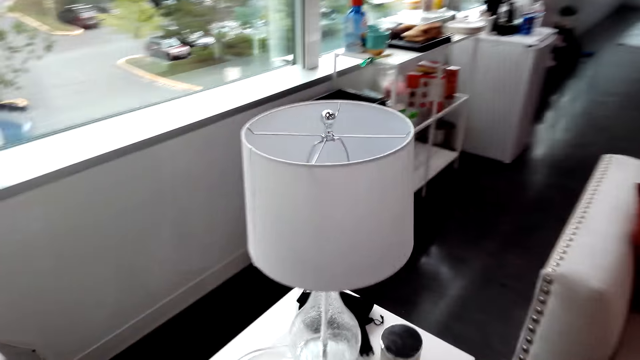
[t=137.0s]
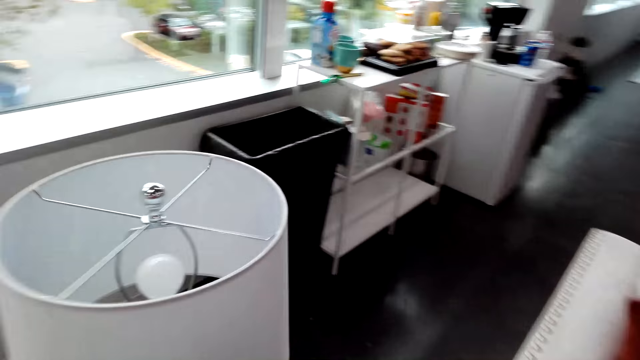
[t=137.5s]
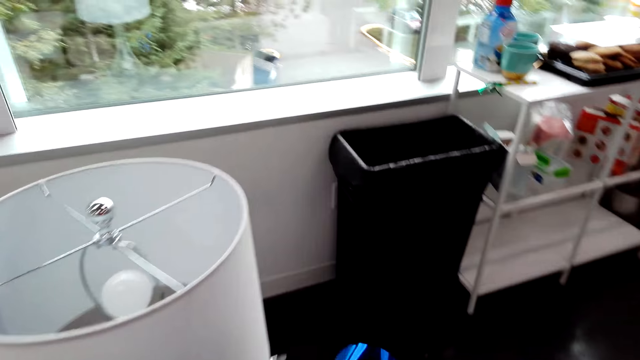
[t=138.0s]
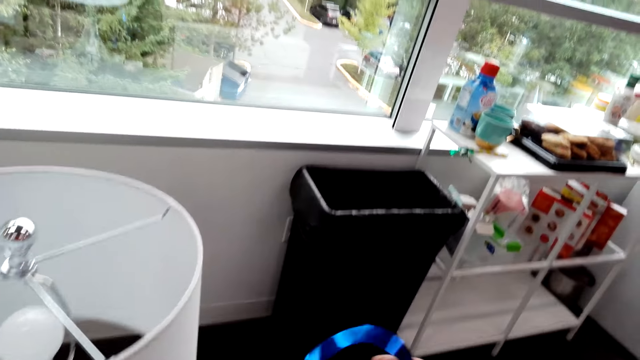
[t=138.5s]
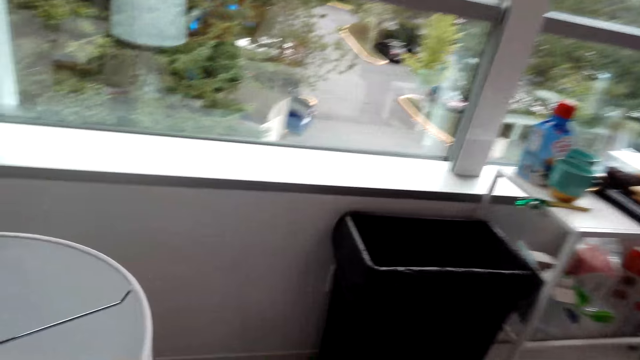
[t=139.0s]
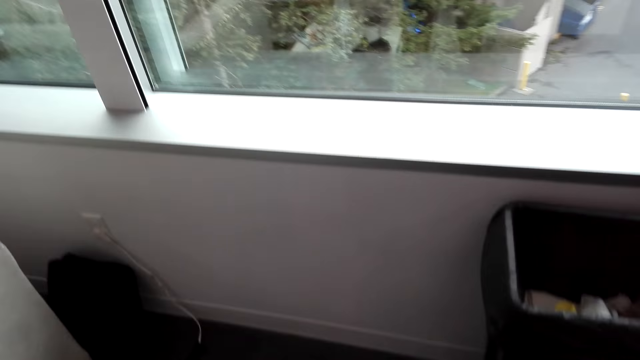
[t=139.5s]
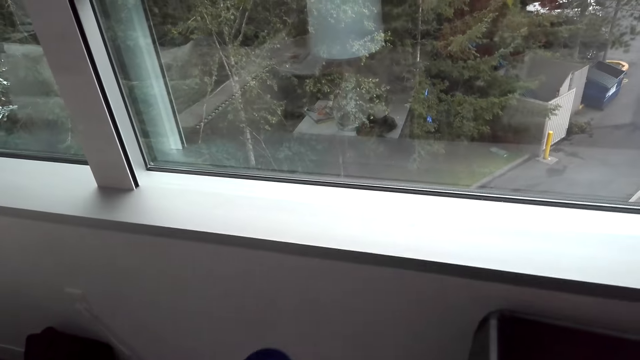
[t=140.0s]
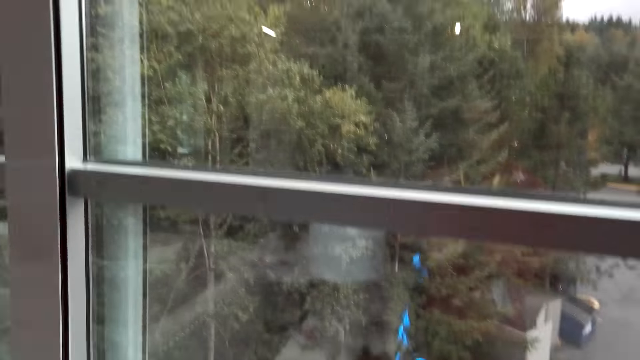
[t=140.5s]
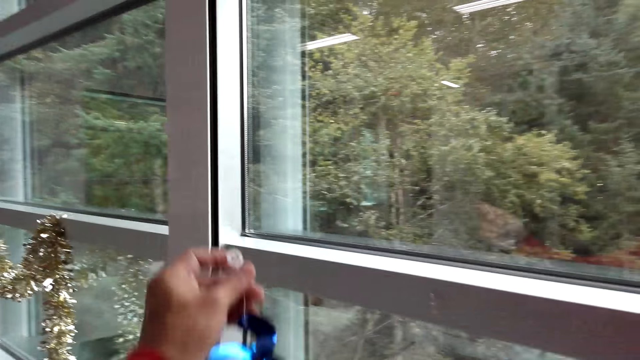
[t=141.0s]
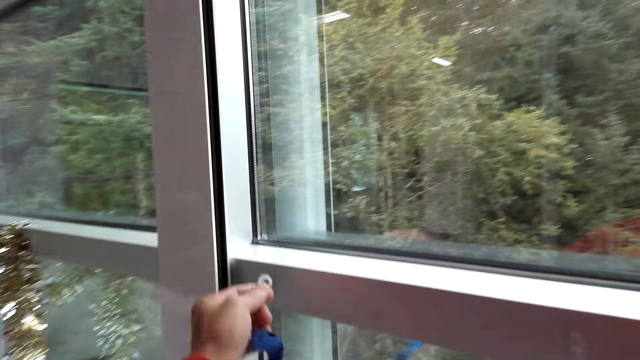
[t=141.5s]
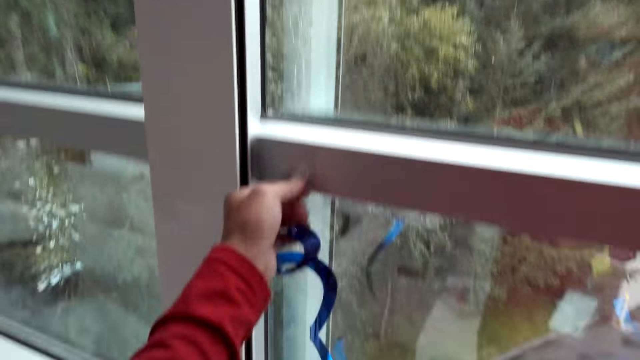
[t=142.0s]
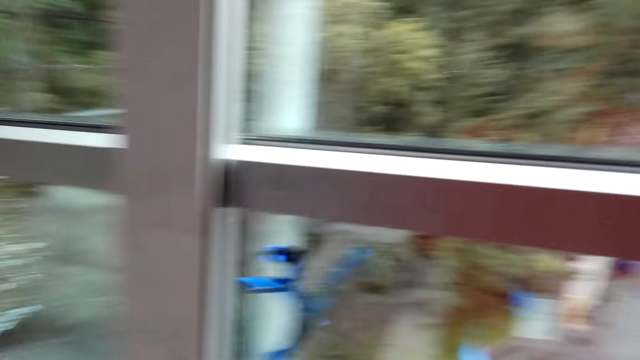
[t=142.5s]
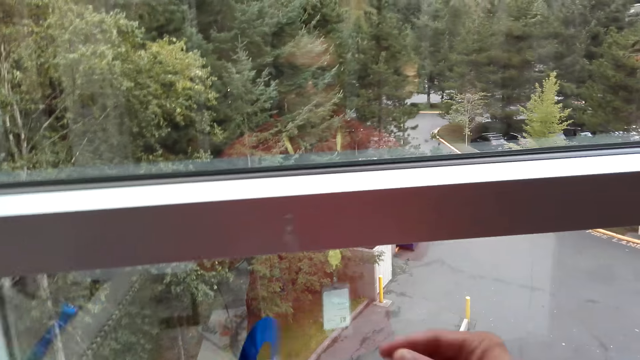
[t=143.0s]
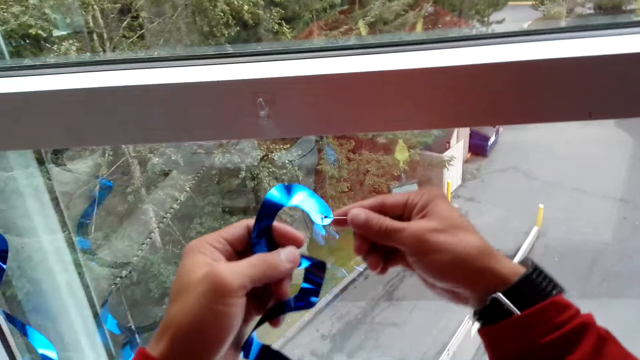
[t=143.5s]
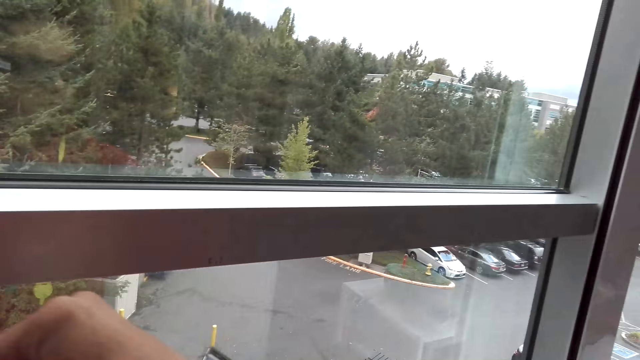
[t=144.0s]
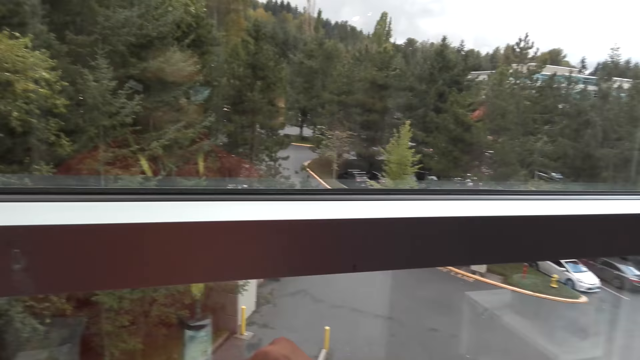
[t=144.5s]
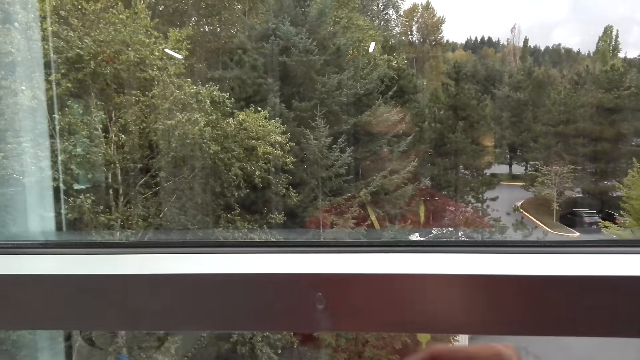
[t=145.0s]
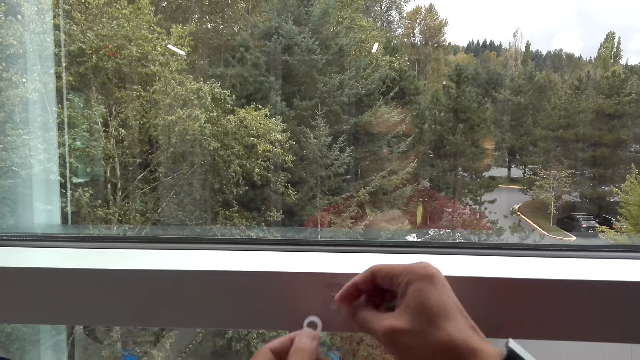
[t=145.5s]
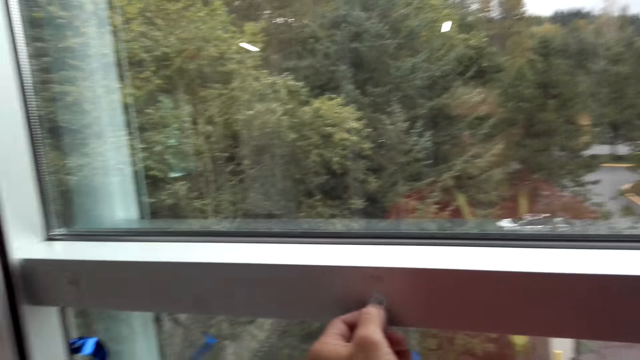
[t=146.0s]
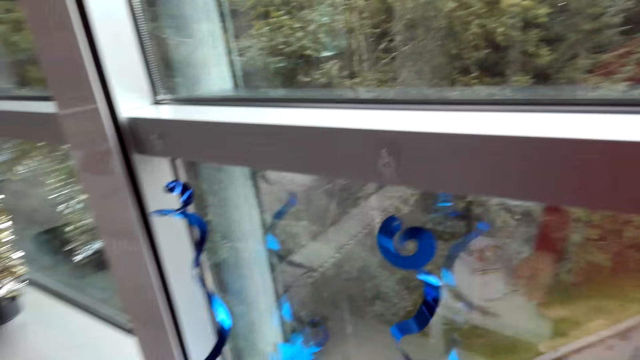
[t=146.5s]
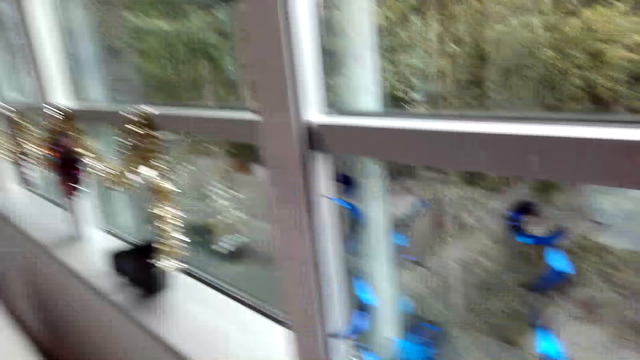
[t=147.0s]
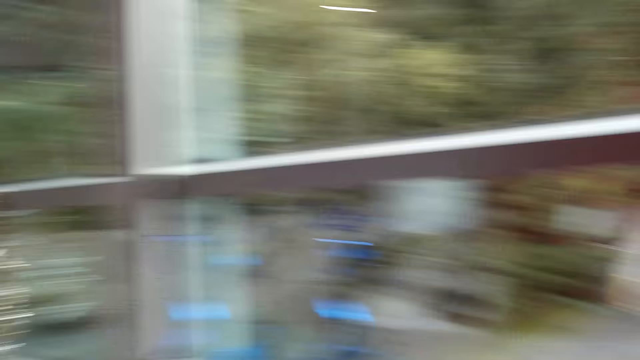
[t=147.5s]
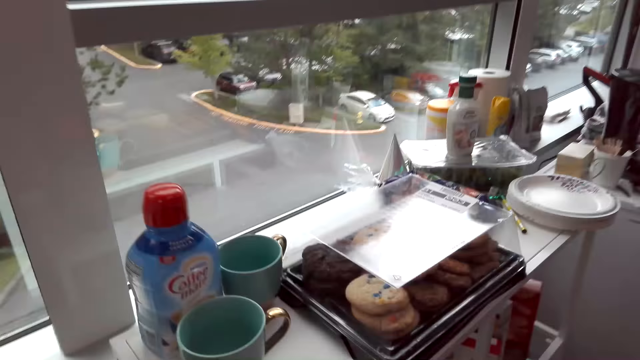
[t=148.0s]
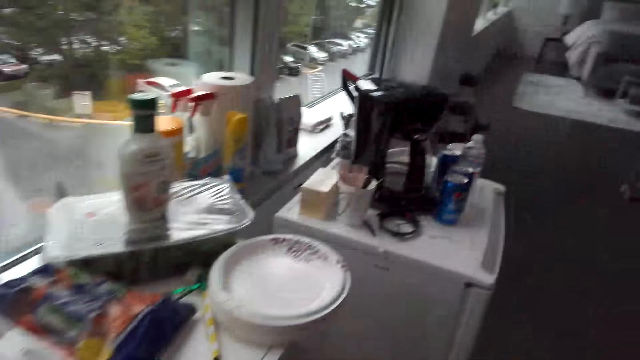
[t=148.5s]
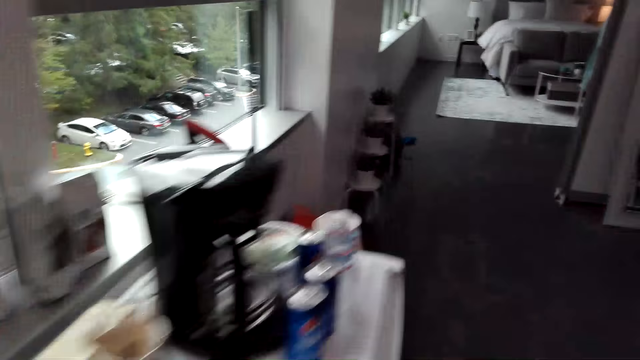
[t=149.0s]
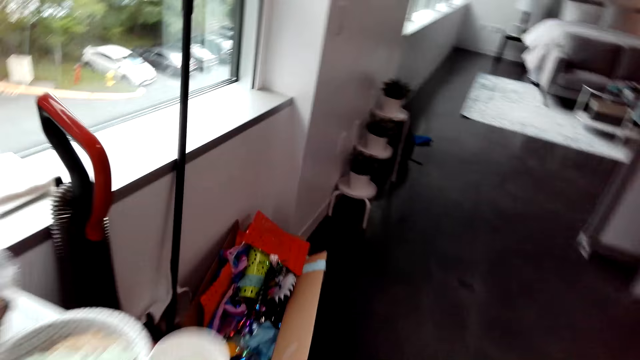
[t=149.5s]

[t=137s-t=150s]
The camera wearer places a decoration on the window. They place another decoration on the window. They do it again. They walk around the room.

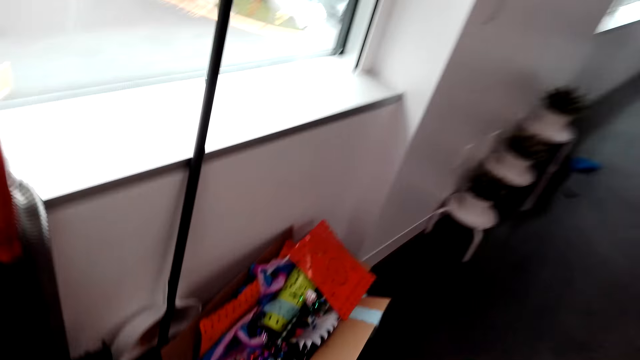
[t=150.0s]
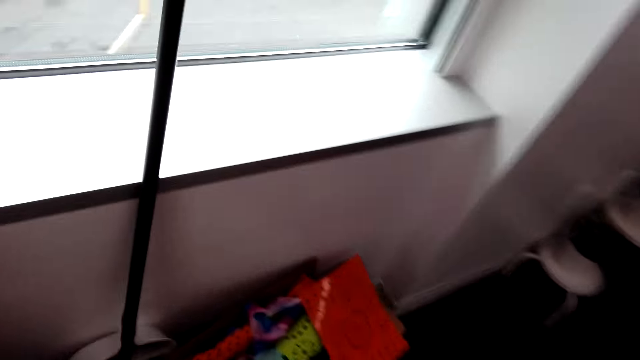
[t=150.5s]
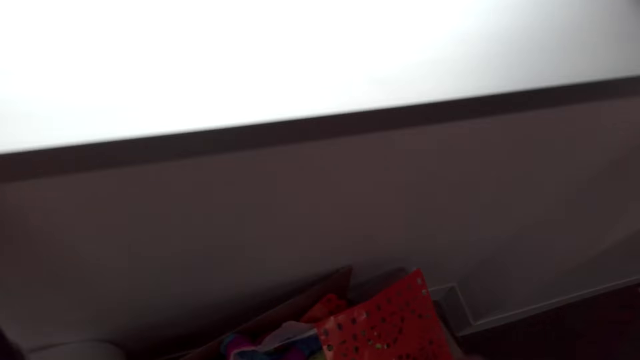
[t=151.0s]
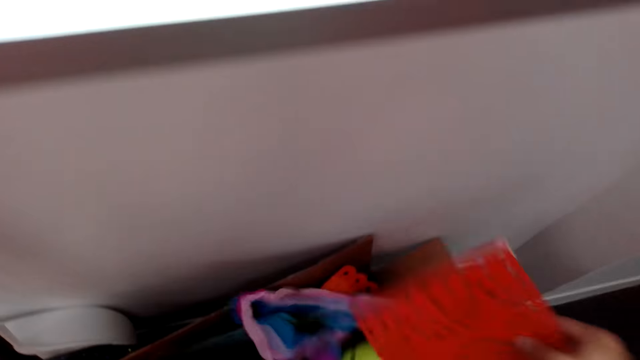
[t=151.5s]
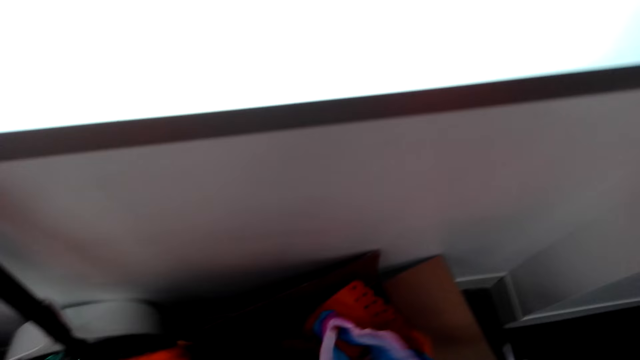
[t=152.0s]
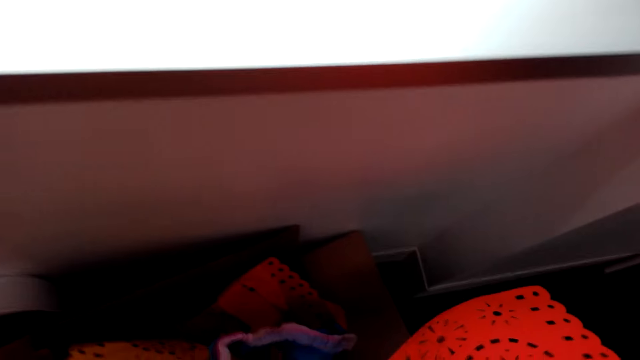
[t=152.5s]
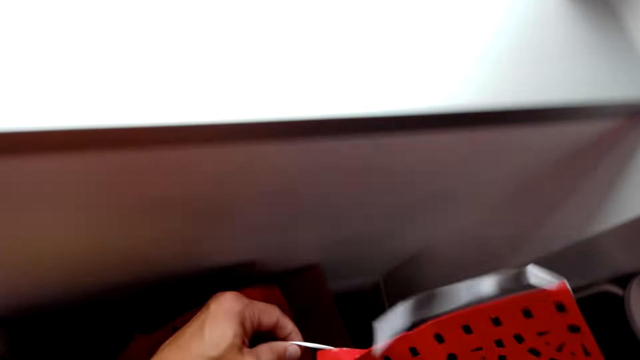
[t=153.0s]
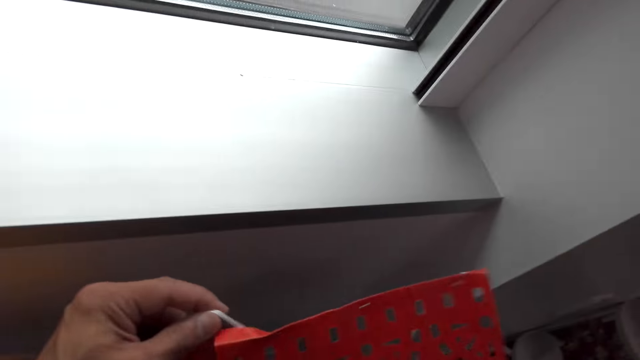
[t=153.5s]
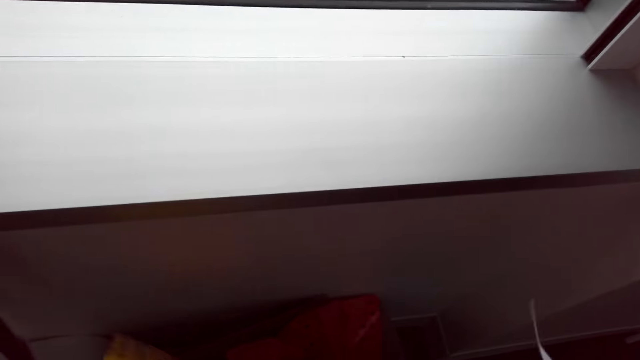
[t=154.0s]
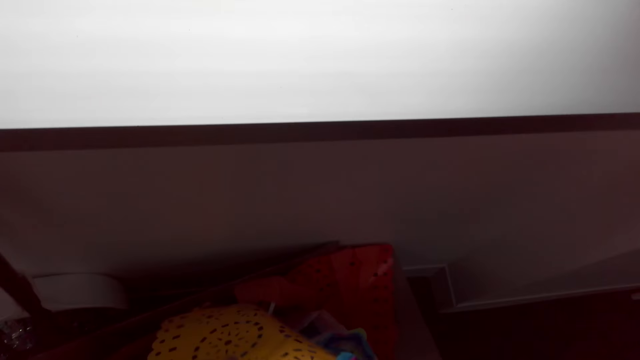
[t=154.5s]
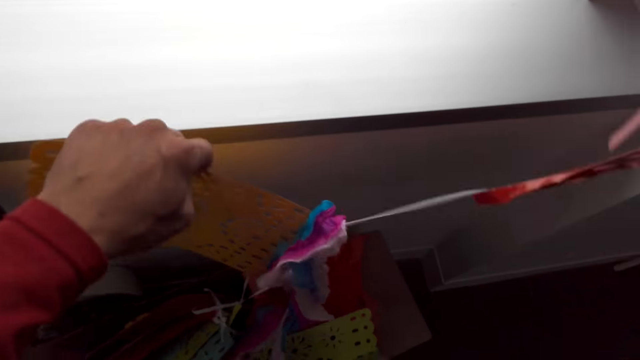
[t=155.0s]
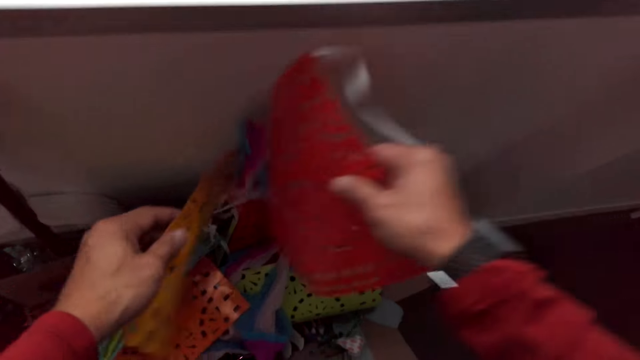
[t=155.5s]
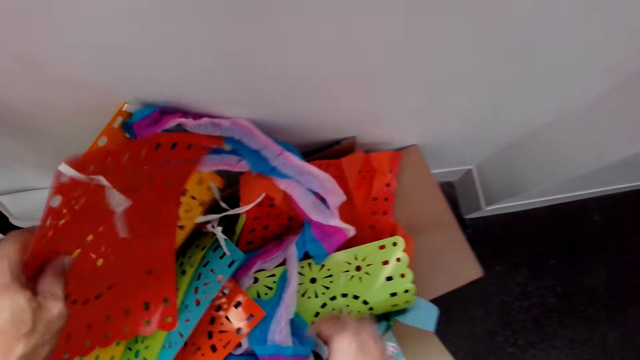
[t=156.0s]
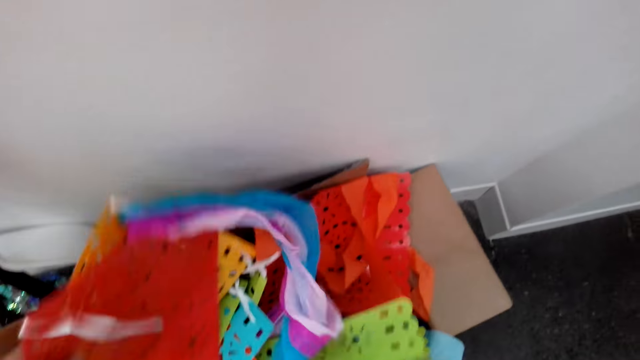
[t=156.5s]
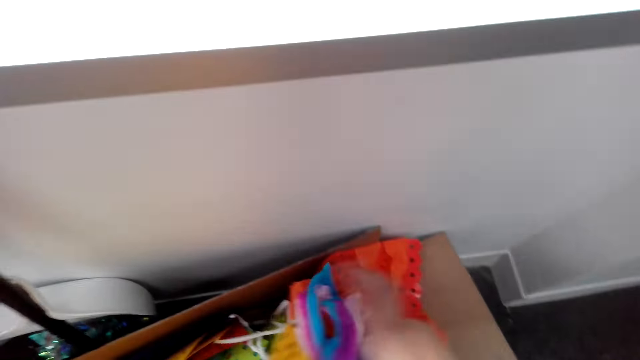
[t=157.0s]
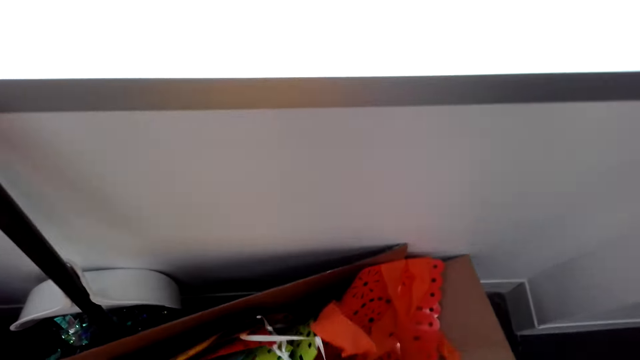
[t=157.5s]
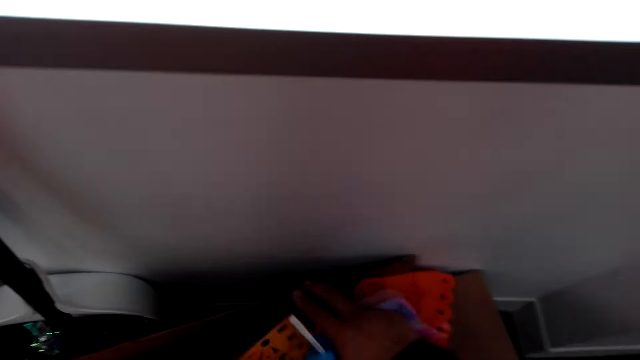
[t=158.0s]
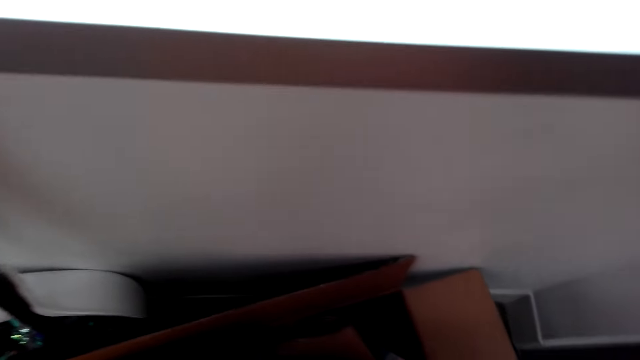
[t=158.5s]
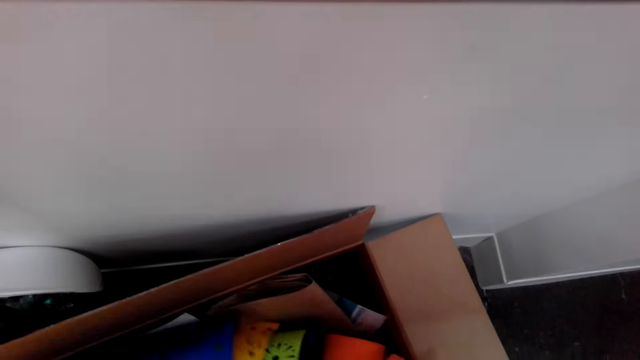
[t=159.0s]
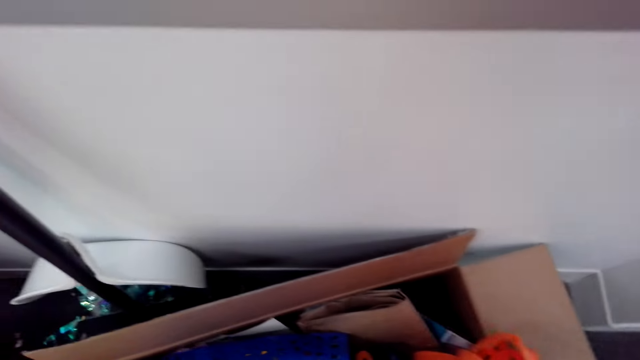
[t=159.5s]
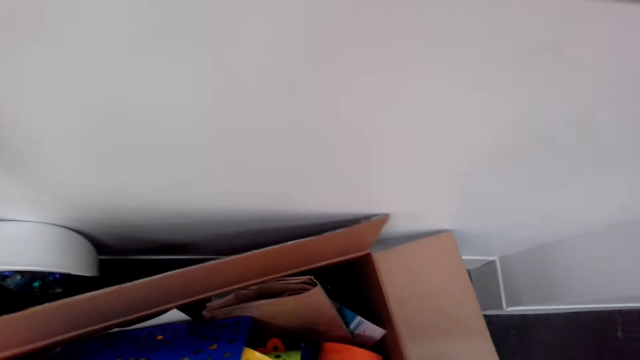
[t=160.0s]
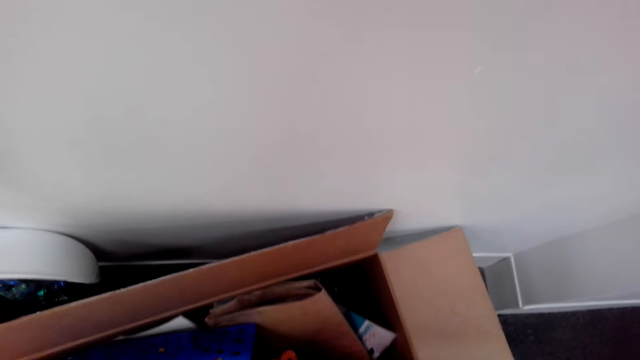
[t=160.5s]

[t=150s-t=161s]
The camera wearer picks up decorations from the box.
